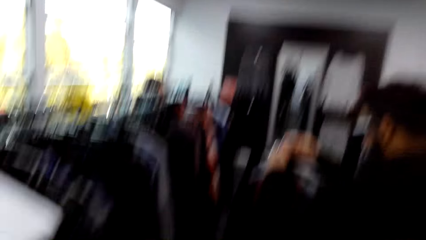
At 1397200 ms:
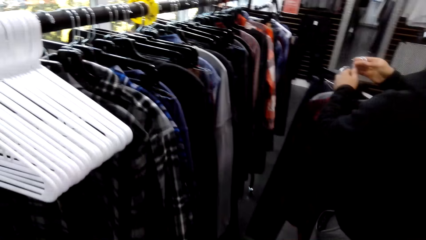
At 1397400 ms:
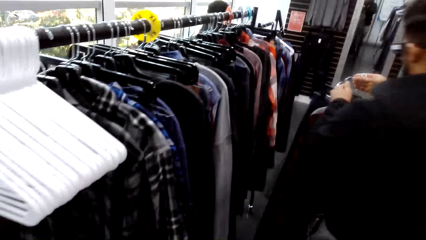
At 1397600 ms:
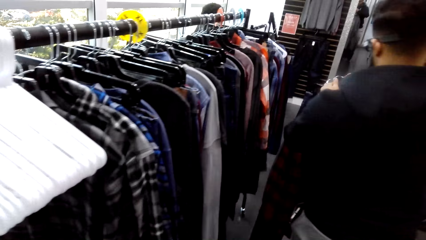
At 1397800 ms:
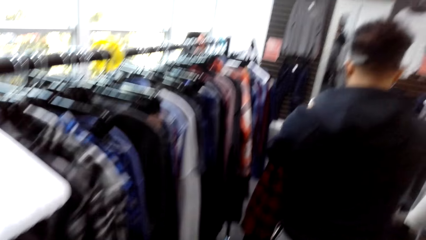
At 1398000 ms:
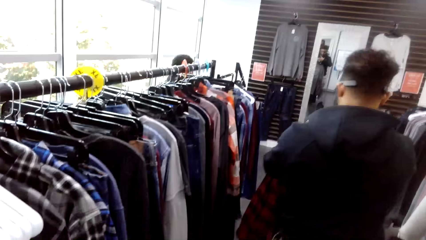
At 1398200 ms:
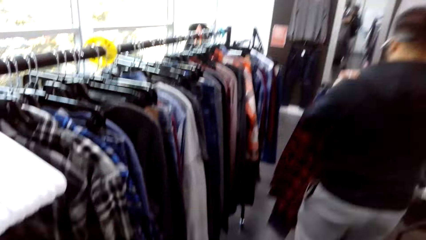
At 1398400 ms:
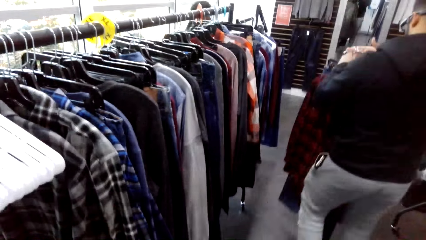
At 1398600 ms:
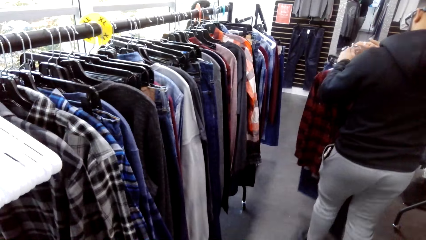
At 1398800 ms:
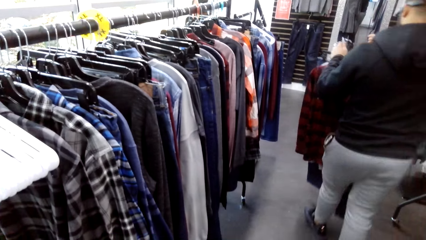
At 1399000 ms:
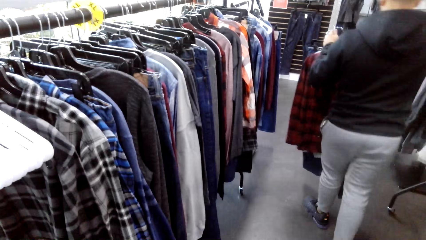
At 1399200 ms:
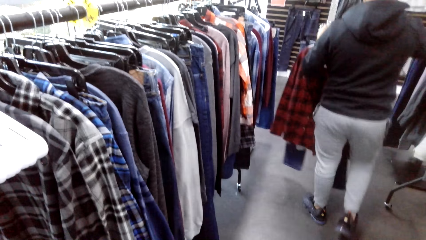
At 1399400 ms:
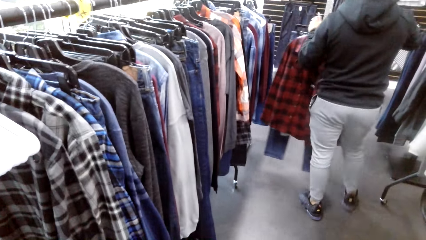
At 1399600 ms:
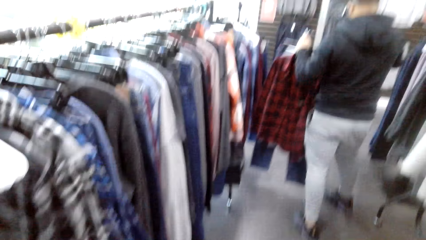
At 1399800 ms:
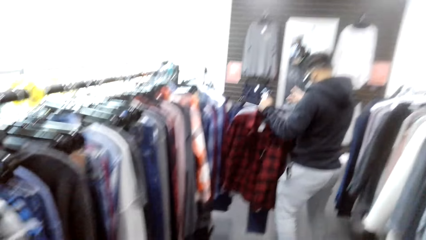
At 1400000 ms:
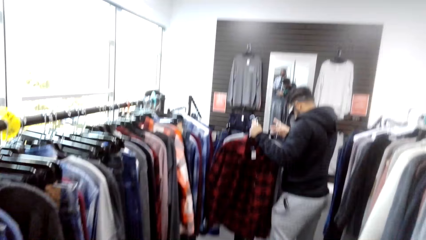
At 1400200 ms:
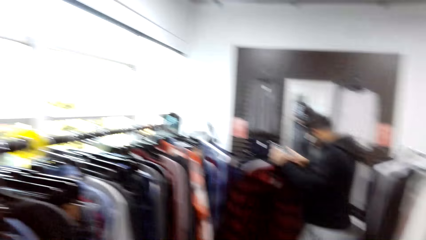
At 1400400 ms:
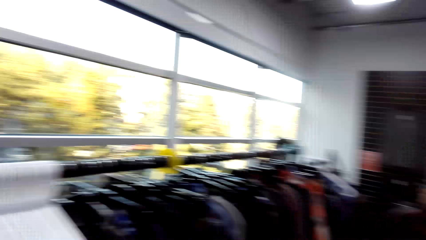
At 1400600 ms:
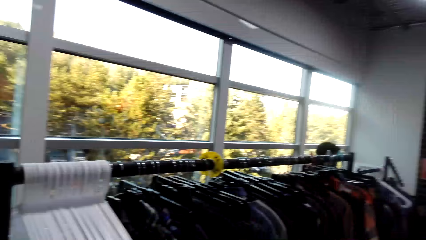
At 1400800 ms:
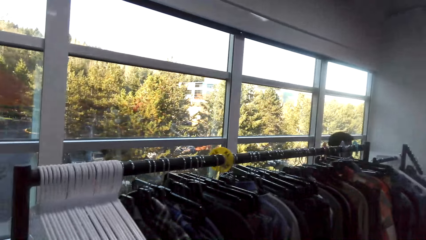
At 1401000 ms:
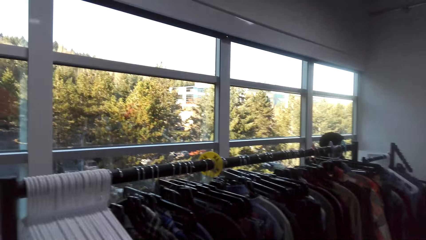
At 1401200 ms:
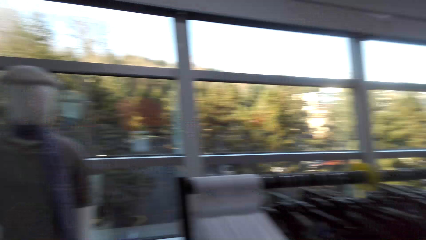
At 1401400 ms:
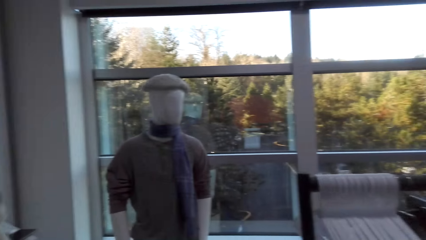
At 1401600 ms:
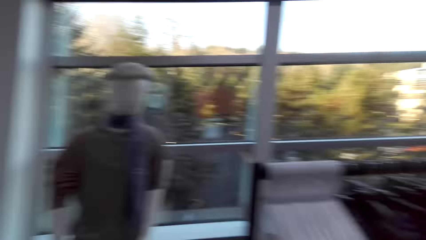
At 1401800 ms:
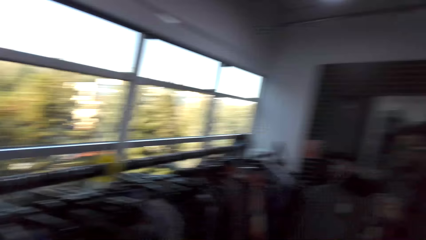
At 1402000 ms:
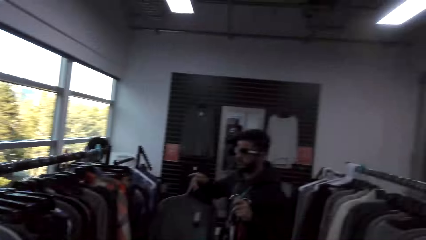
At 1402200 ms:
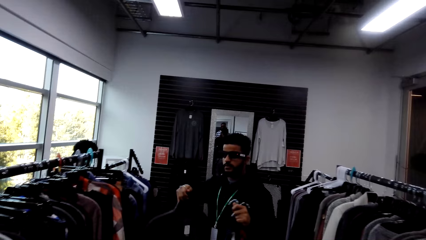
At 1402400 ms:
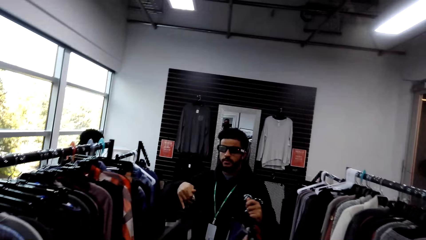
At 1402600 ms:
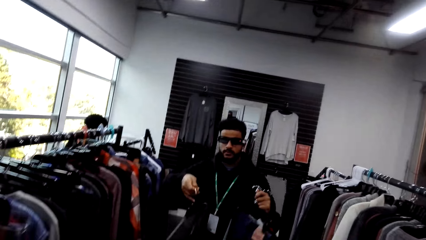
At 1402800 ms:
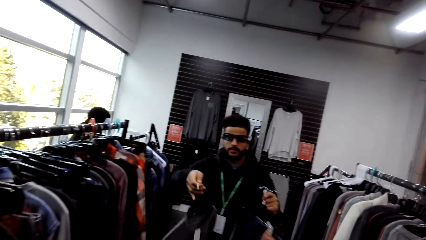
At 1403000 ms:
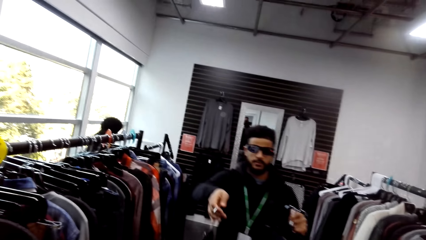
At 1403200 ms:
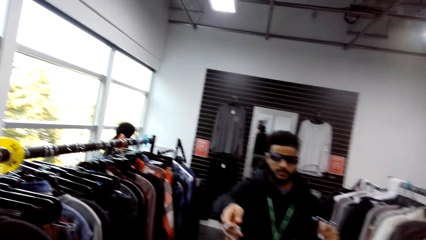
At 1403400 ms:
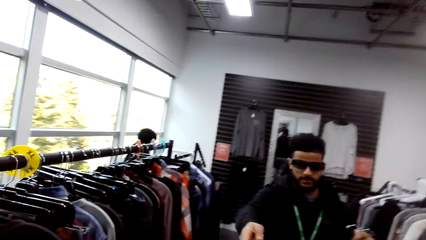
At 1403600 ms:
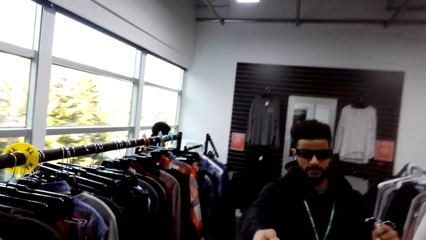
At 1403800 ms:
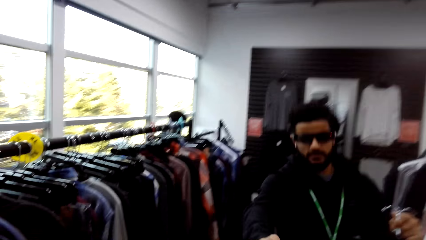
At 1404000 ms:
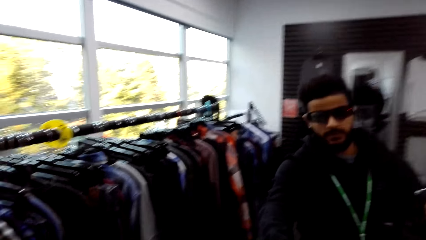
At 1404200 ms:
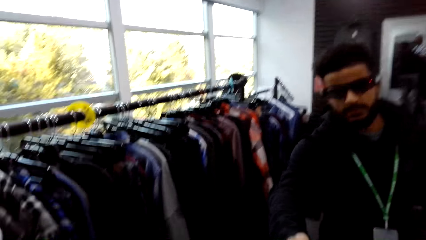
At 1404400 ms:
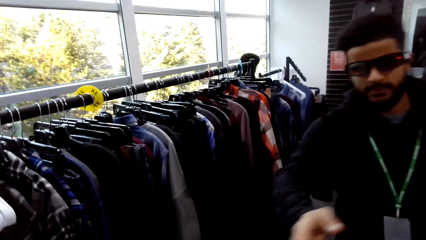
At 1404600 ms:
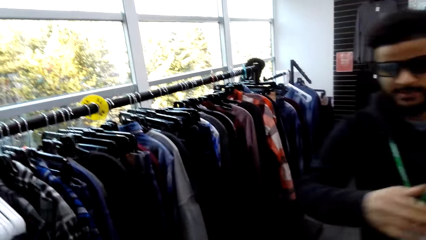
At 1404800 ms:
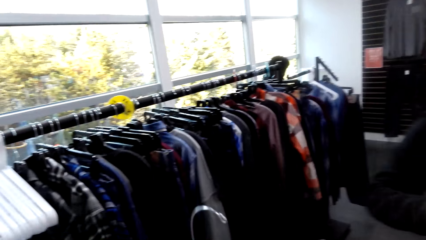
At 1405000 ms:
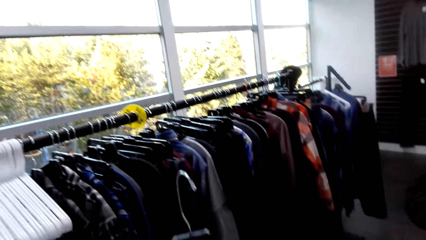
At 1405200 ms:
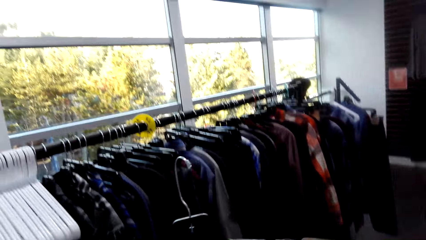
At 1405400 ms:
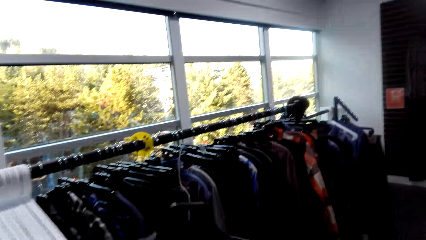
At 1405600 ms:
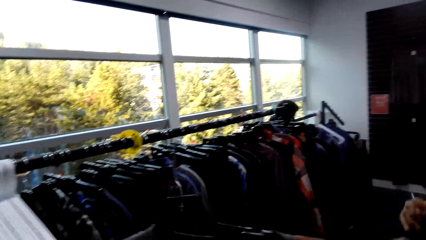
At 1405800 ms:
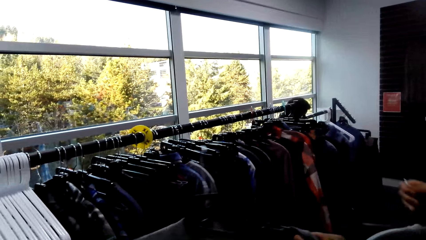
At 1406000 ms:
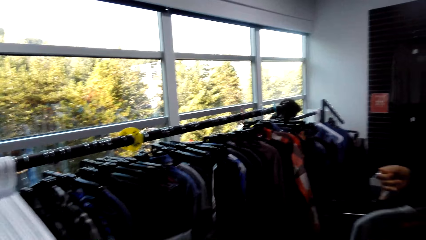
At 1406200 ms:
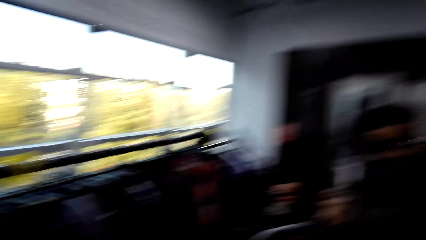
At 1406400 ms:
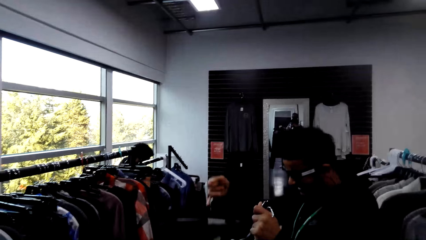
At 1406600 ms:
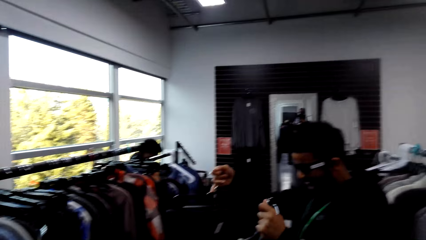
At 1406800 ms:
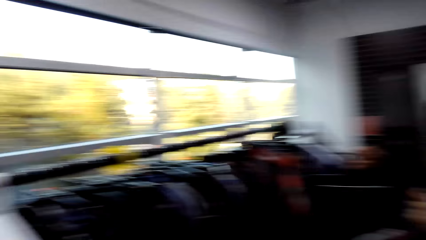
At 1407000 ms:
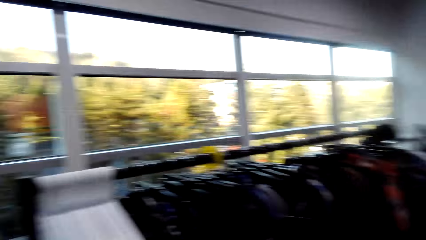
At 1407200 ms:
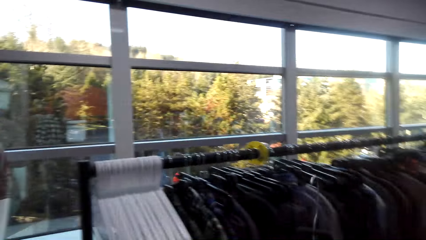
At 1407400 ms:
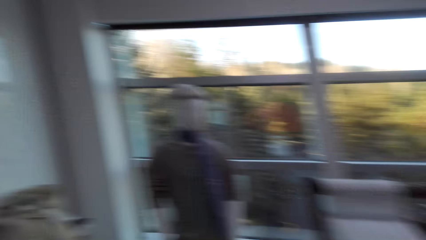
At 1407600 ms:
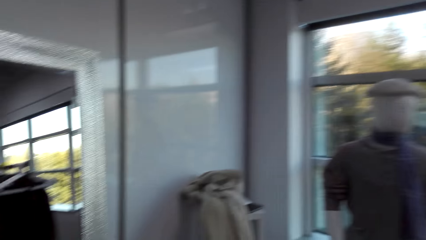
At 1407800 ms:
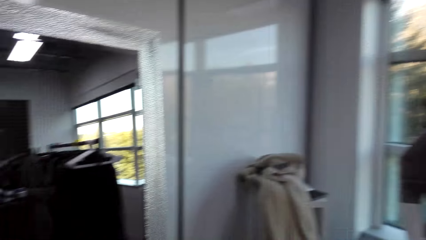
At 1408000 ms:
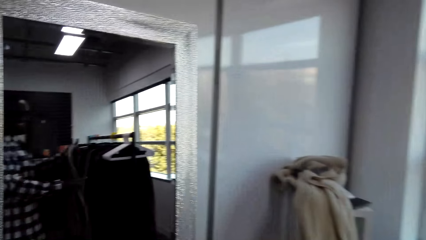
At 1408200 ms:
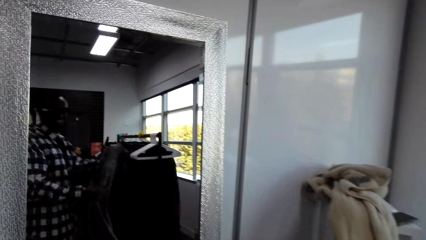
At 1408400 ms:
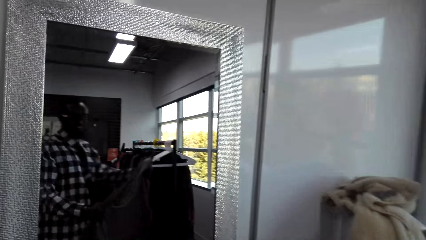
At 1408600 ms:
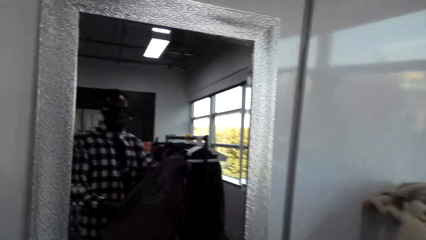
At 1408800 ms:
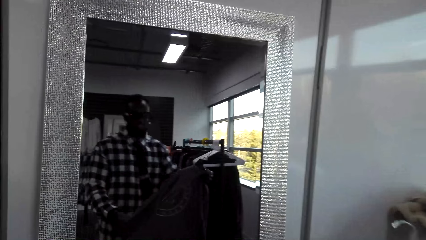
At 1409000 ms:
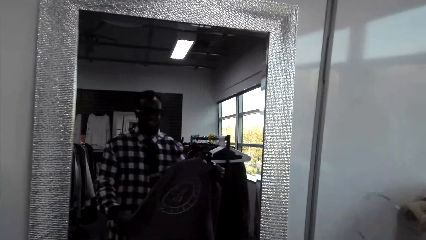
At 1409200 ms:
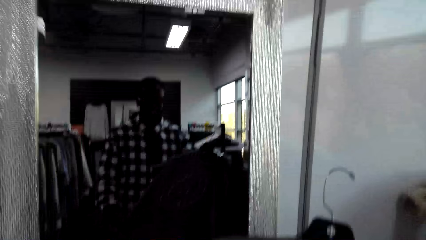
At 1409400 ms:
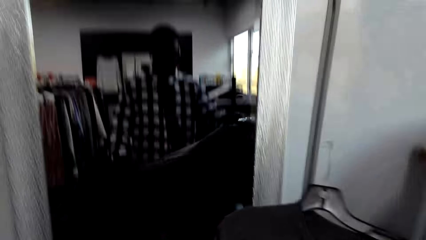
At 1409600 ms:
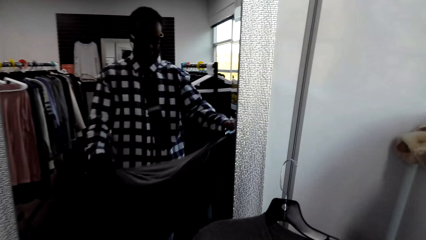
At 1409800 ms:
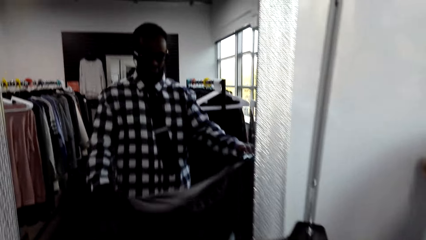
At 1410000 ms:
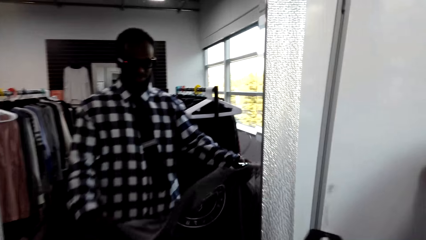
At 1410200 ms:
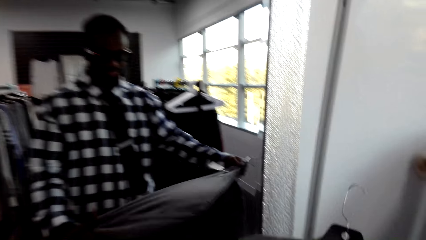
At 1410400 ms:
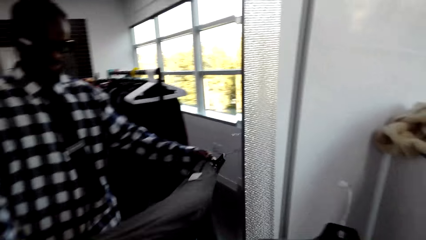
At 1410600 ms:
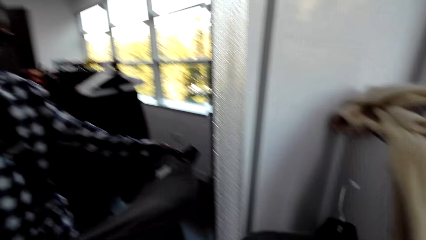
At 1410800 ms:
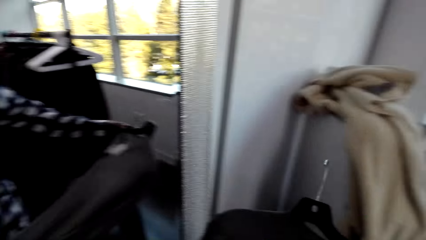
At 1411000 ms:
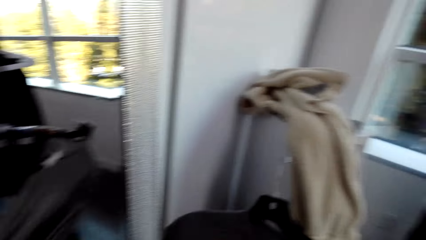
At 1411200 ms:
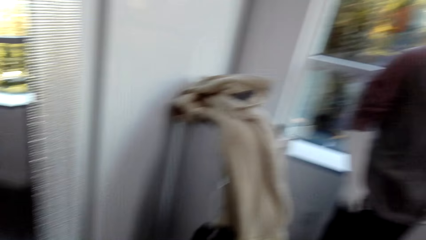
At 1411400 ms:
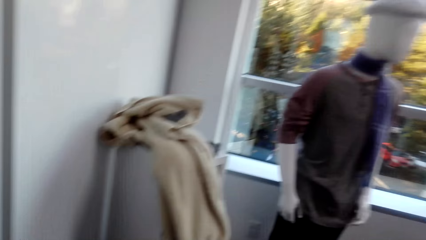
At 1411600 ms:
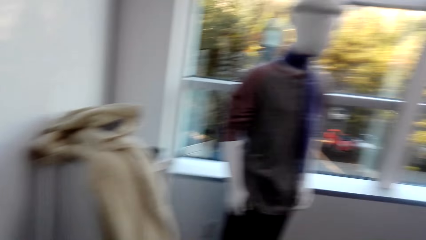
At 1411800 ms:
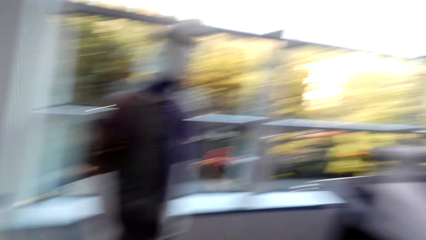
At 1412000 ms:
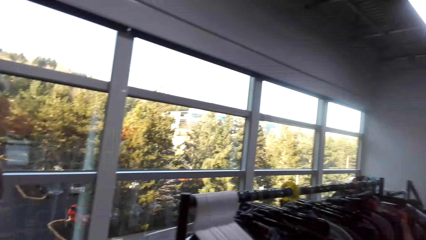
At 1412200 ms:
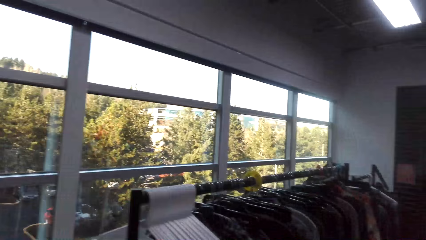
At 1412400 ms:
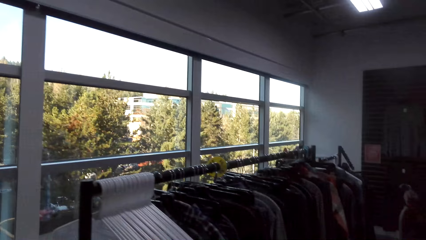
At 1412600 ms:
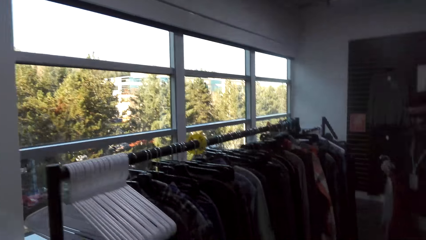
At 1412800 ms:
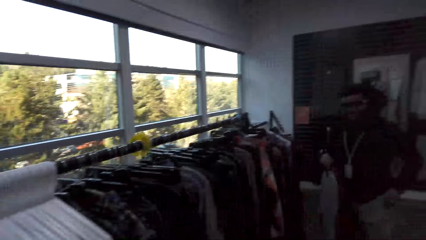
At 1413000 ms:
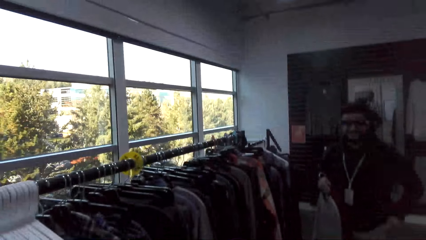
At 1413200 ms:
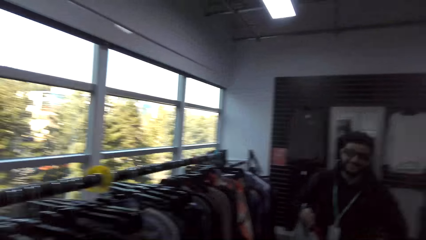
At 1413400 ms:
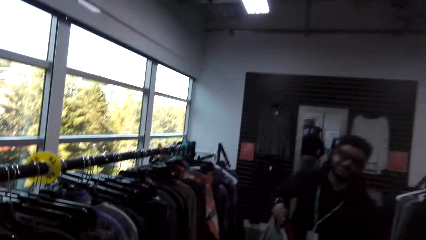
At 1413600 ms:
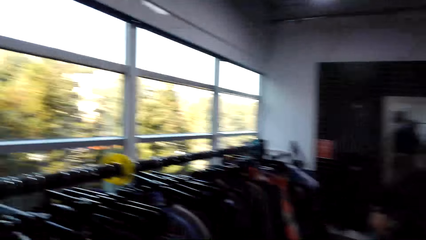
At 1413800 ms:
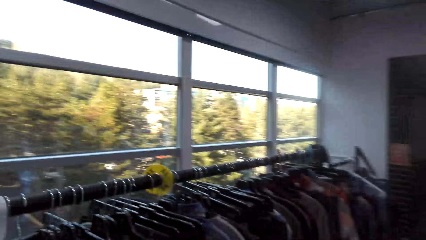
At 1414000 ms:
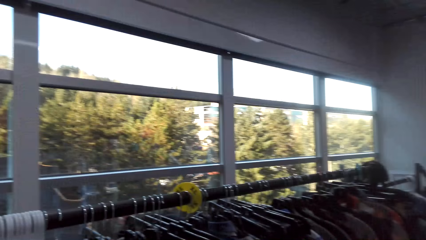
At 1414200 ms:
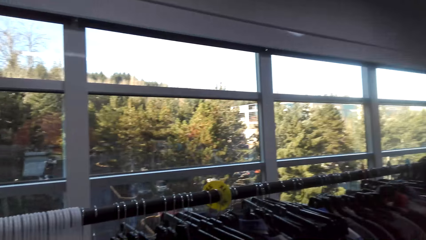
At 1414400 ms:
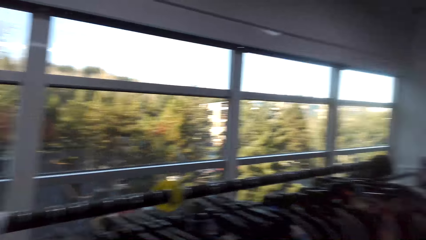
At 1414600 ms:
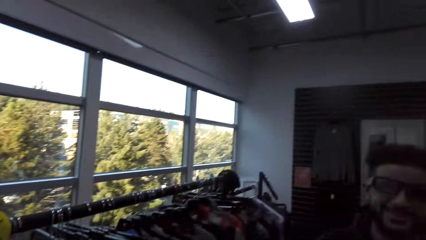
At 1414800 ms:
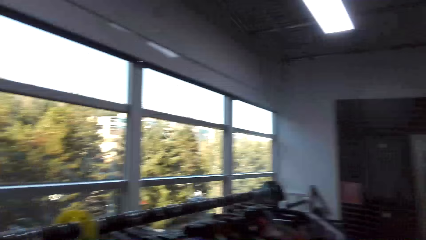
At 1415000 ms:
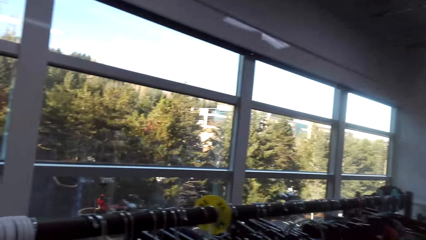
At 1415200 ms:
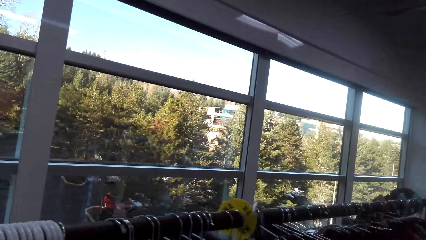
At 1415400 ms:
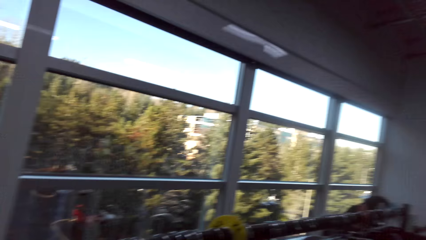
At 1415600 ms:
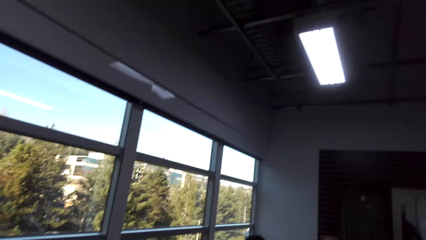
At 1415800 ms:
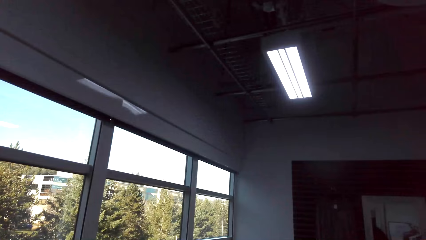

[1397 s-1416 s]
The camera wearer walks around the shop with a man. The man walks around the shop. The camera wearer looks around the shop. They converse with the man. The man hands a cloth to the camera wearer. The camera wearer turns around the shop. They hold the cloth. They stare at the clothes. They turn around the shop. They walk around the shop.
